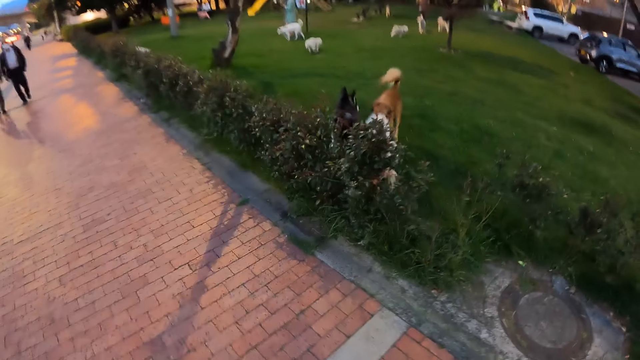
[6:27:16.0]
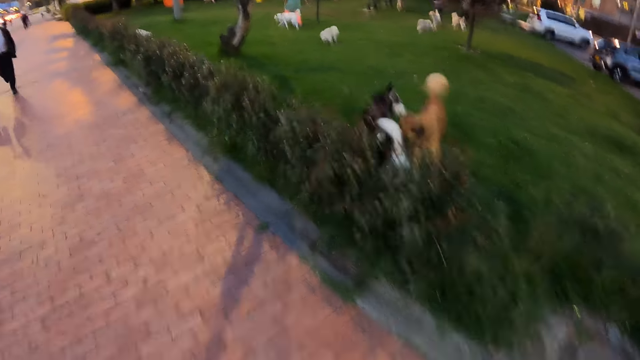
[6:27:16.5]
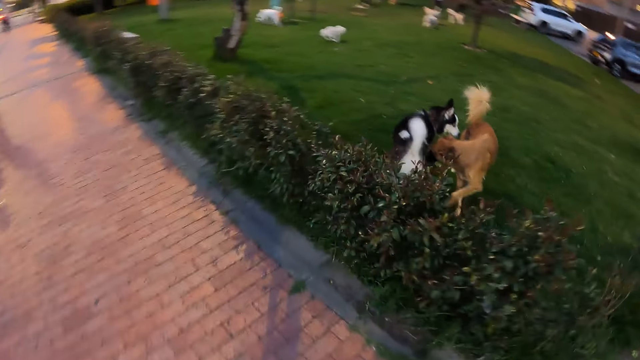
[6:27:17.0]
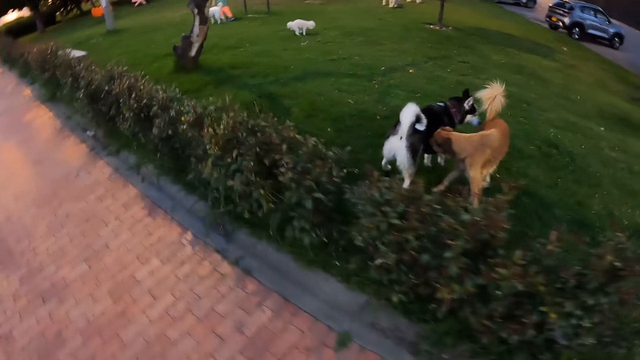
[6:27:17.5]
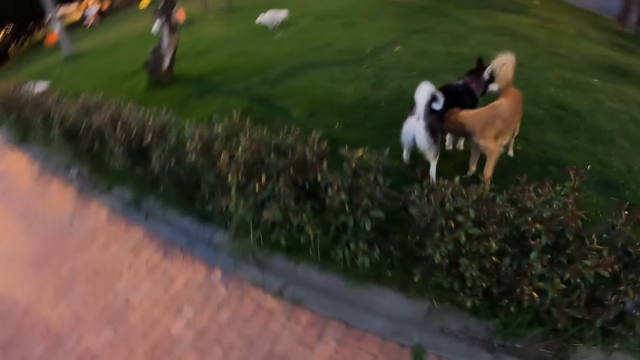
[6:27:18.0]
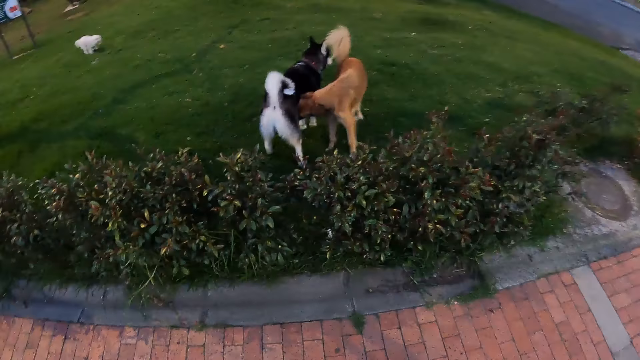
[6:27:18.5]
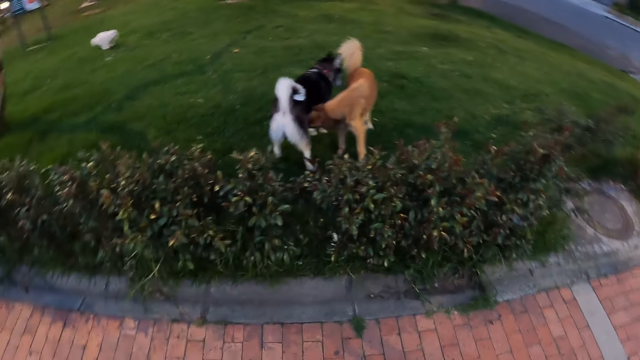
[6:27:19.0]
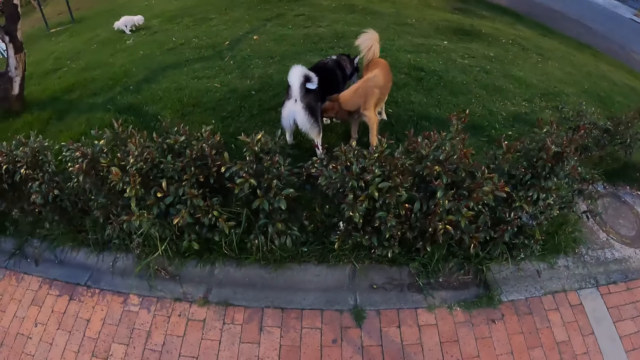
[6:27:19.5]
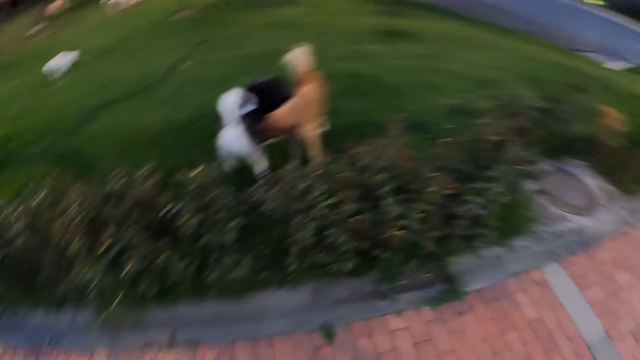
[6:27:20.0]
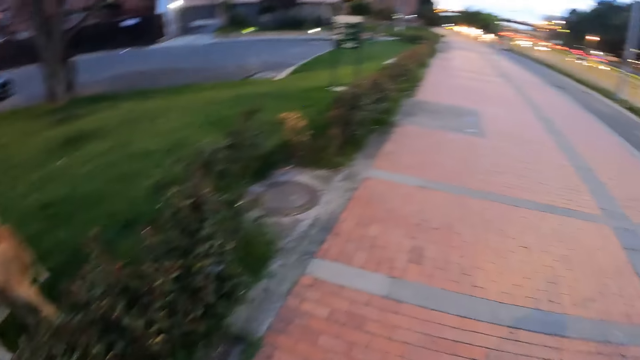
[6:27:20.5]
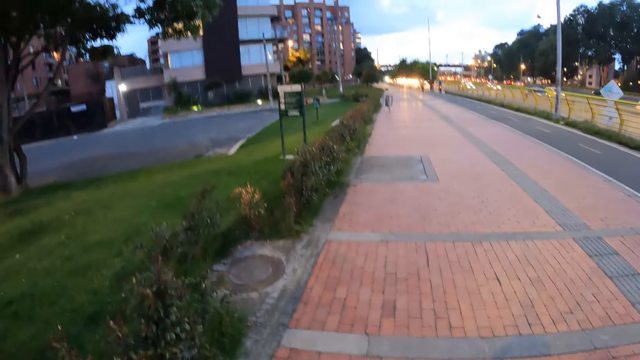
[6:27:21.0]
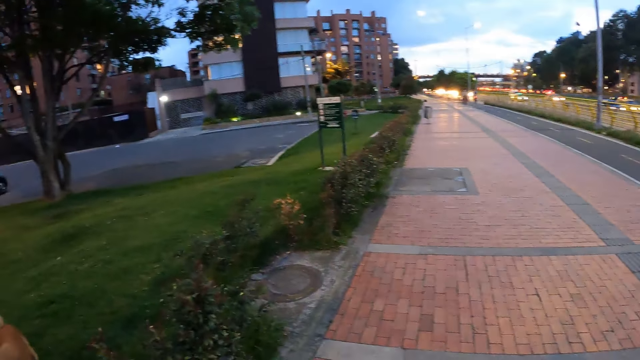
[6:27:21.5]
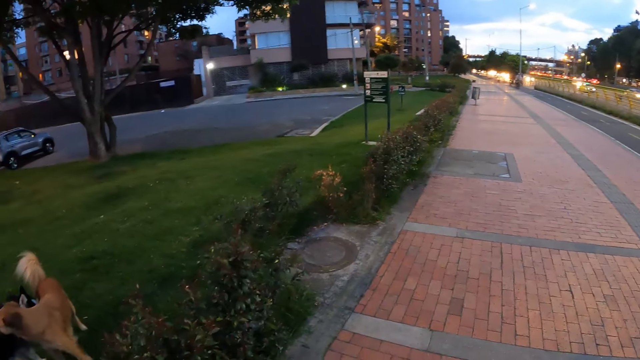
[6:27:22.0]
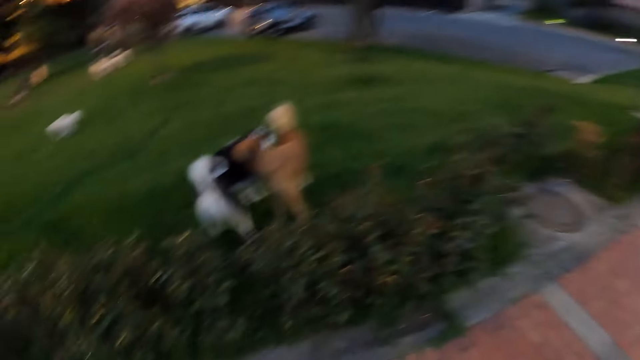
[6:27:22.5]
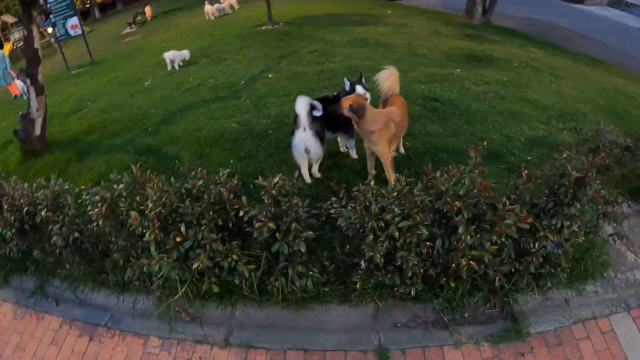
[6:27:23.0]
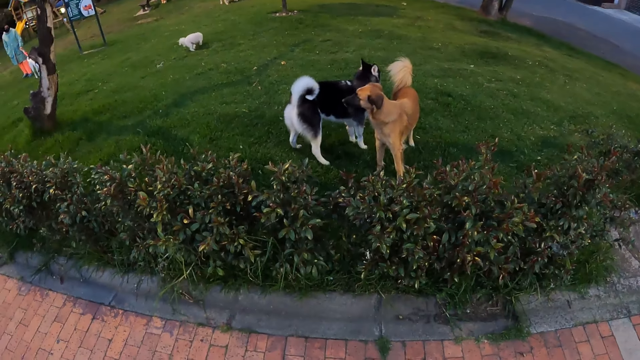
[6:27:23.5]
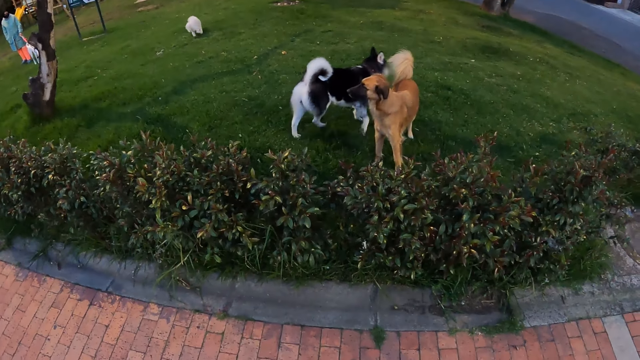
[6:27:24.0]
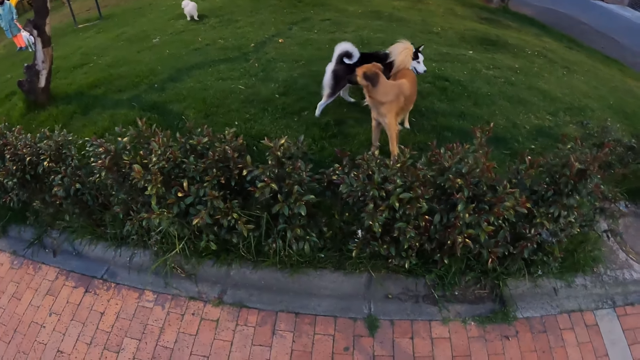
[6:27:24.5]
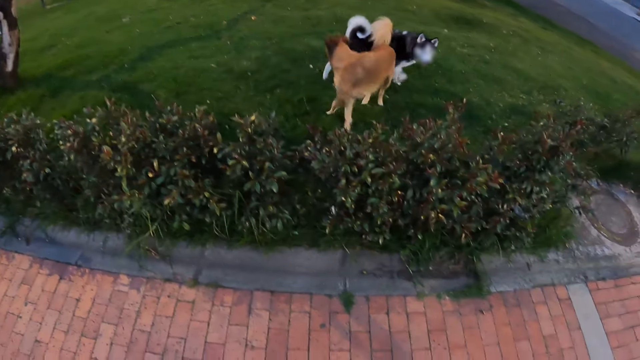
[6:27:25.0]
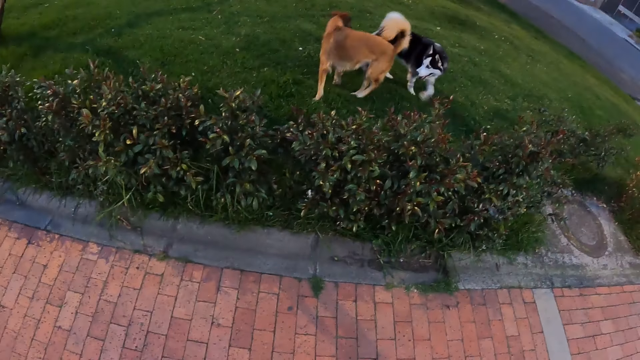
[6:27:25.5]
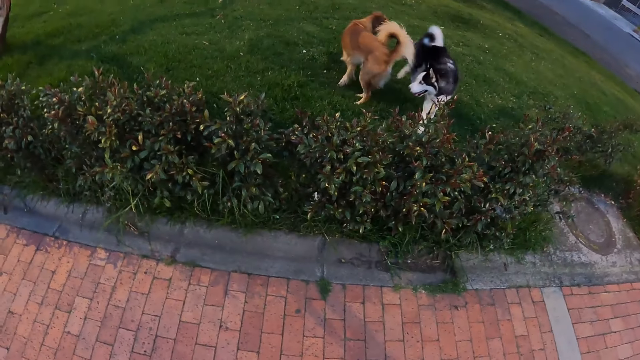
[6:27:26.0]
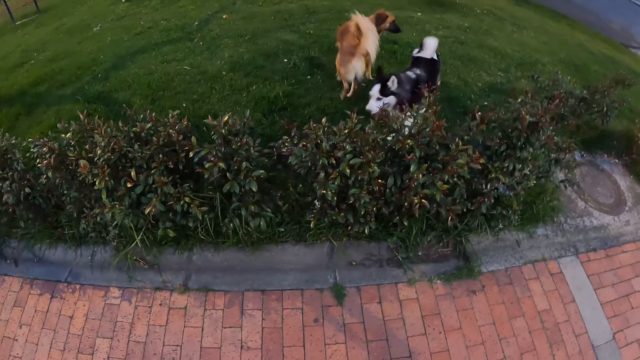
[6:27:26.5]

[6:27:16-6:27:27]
The dog plays with another dog in the dog park. The camera wearer looks at the dogs. They look at the pathway. They look at the dogs.

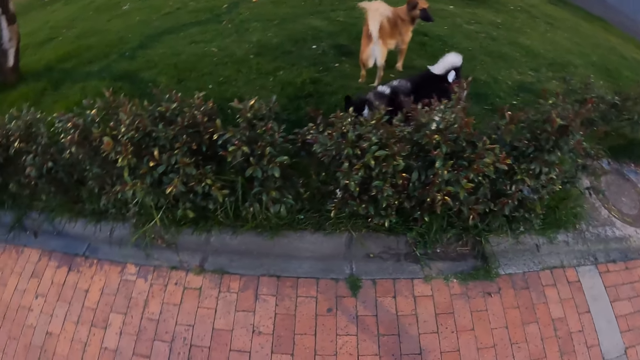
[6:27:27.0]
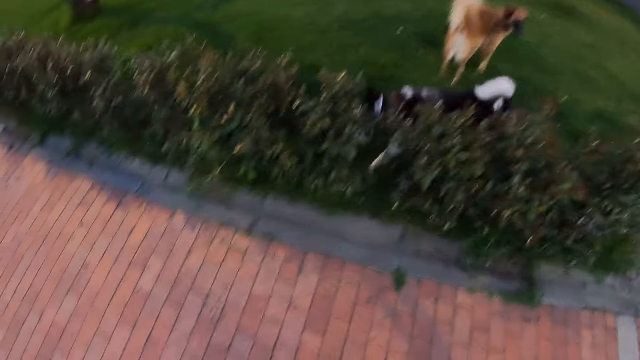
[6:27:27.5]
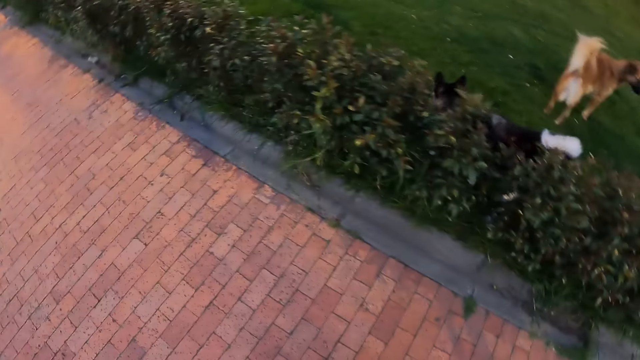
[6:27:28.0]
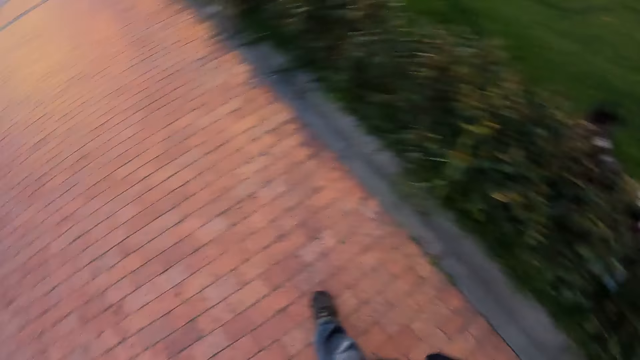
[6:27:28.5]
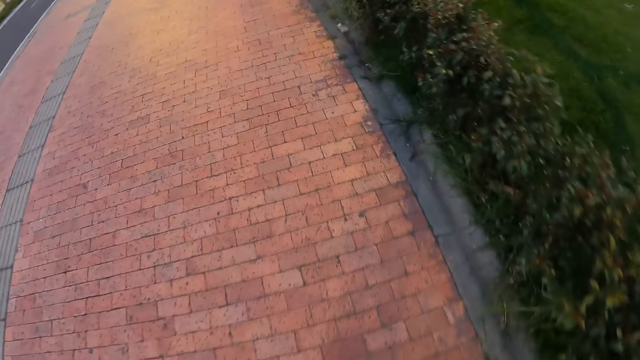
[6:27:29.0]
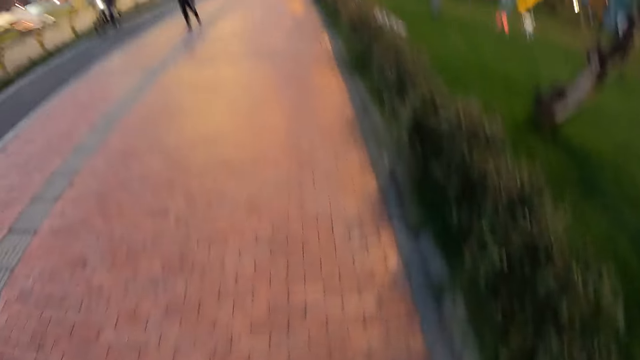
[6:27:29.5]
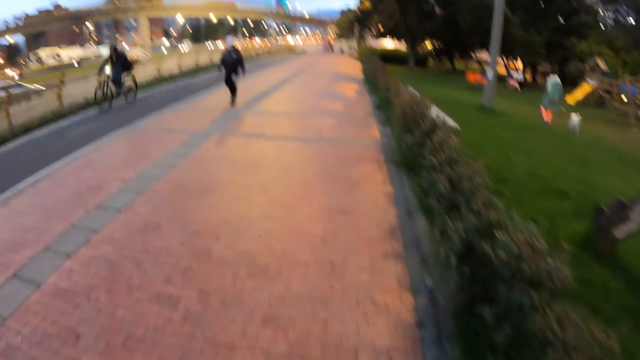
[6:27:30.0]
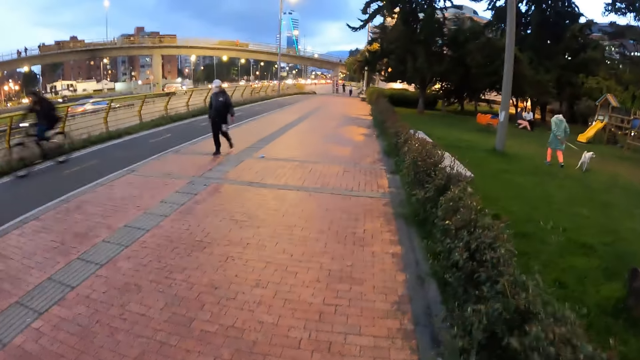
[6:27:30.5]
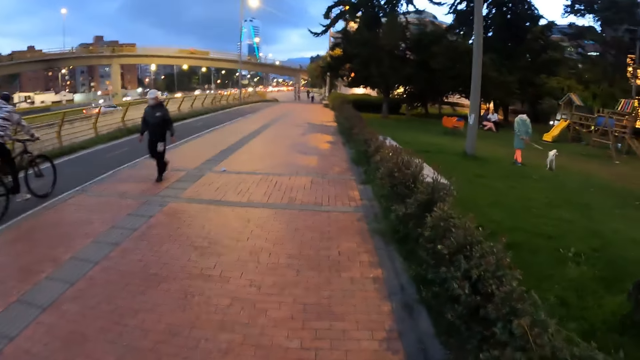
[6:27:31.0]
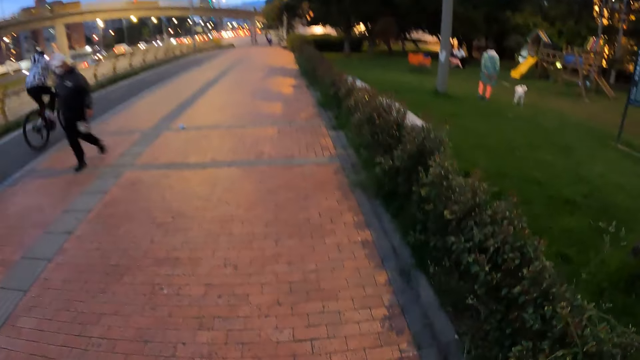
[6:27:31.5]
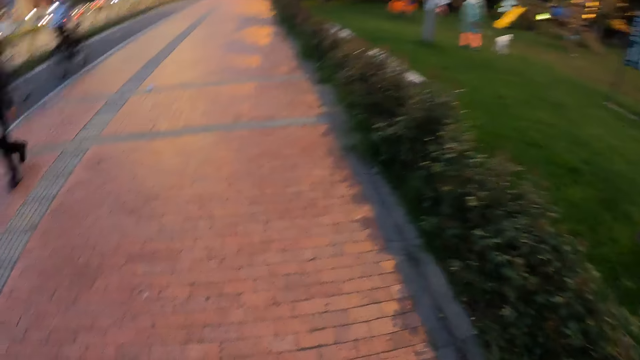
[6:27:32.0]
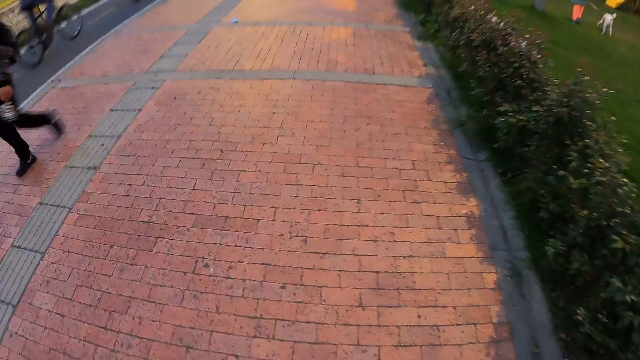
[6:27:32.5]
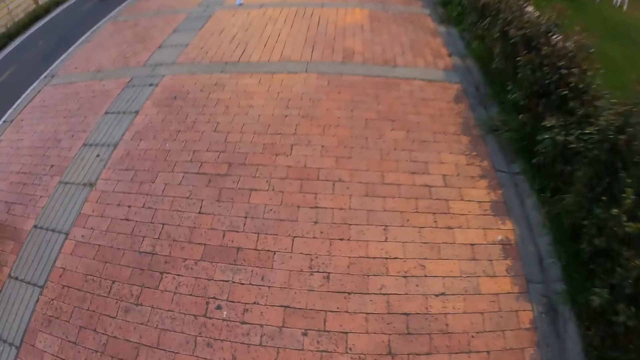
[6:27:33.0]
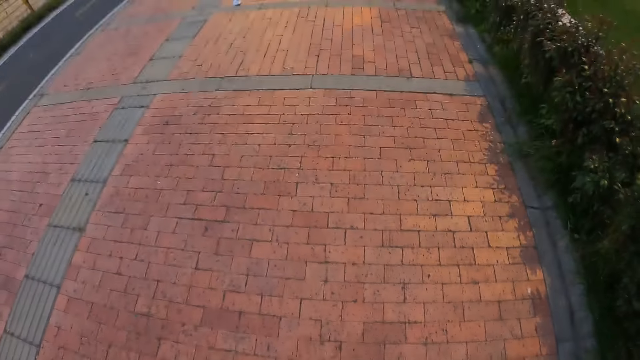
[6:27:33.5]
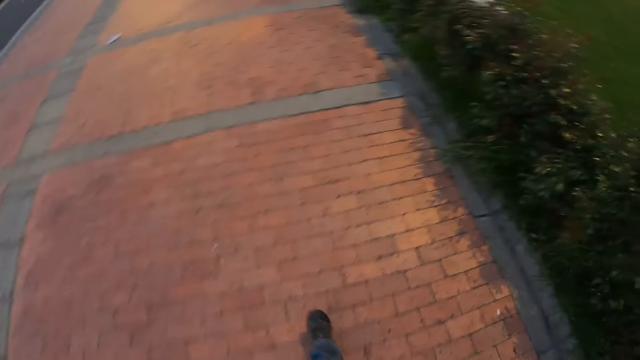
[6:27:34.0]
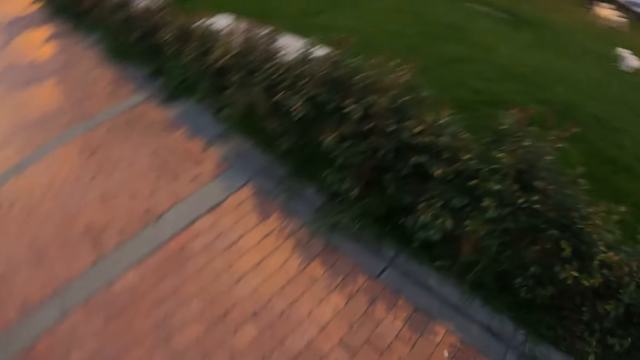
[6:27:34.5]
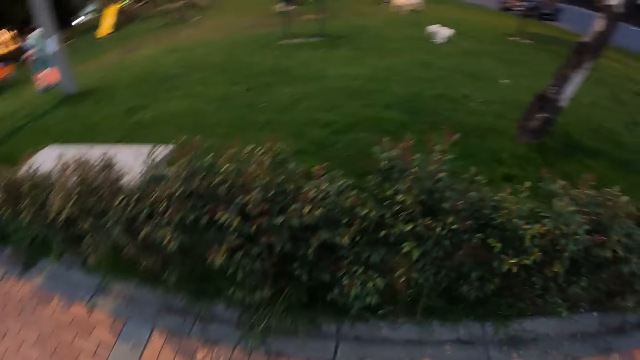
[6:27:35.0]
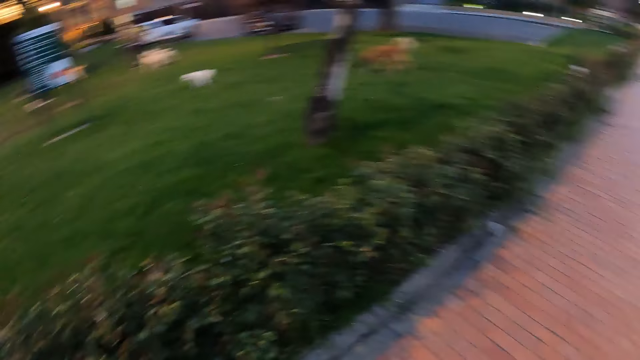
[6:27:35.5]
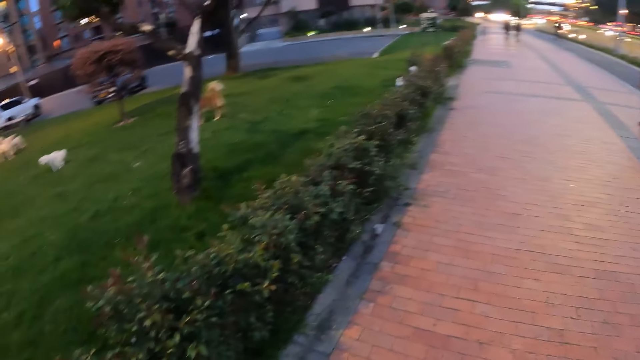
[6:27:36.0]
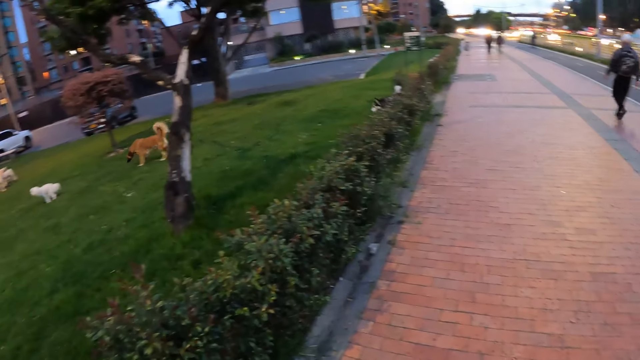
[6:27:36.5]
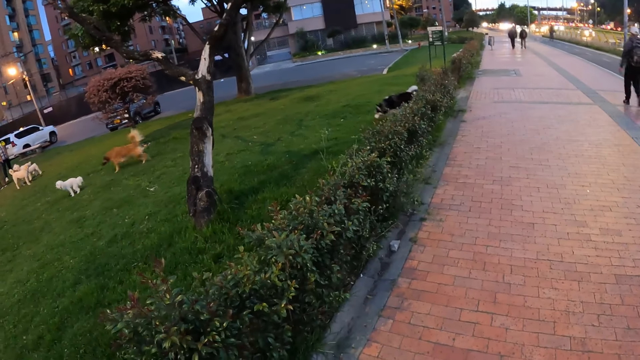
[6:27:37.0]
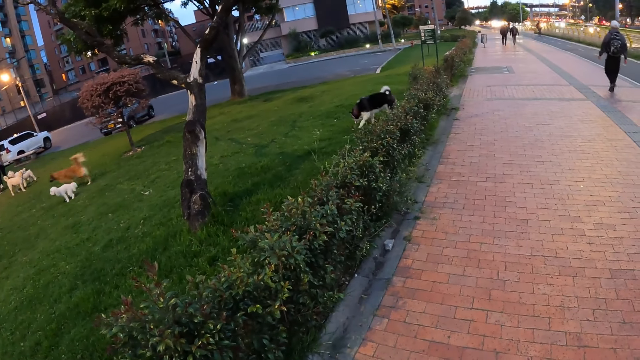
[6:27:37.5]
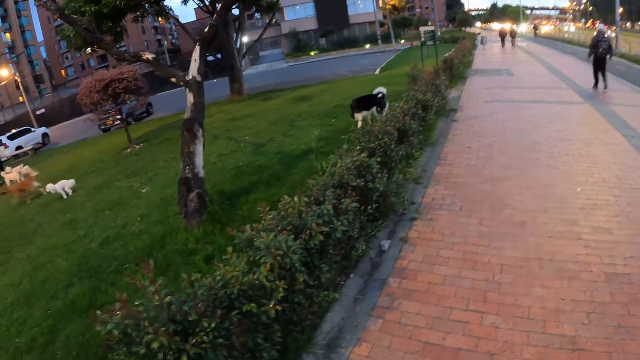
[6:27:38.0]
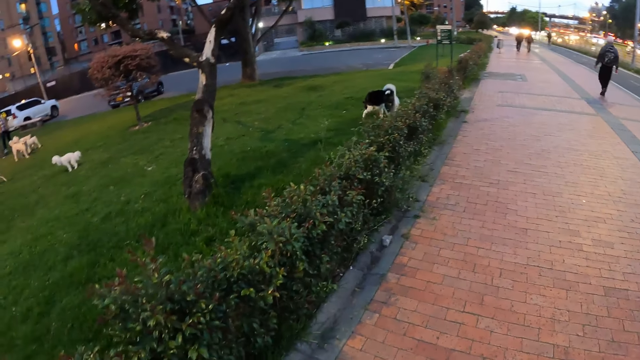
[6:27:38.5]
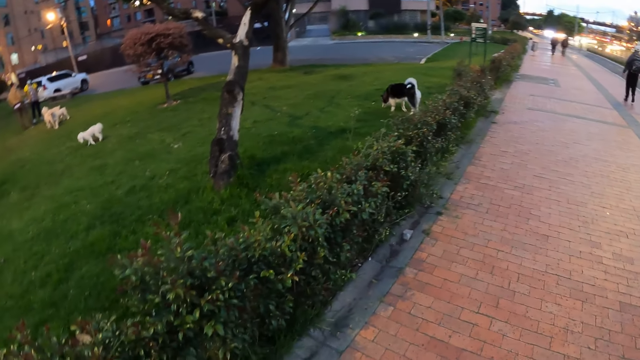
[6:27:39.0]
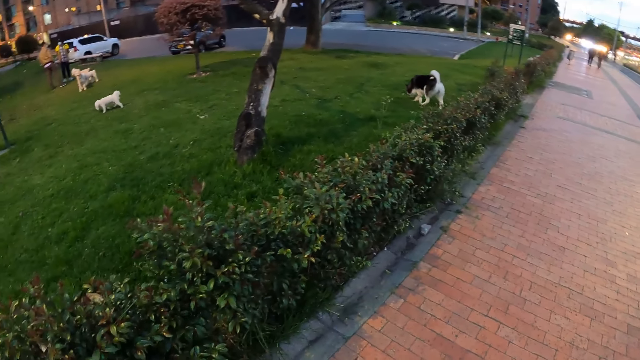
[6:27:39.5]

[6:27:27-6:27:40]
The camera wearer walks on the walkway beside the dog park. A woman walks around with another dog in the dog park. The camera wearer looks at the dogs.
